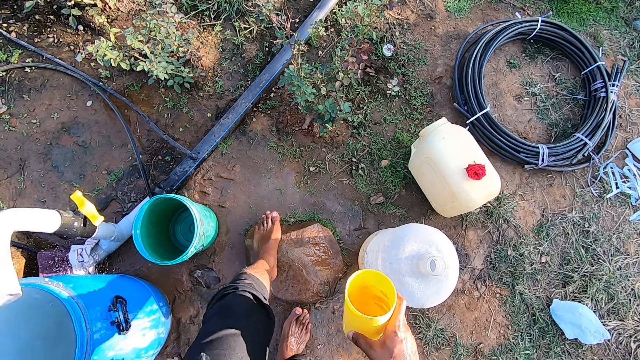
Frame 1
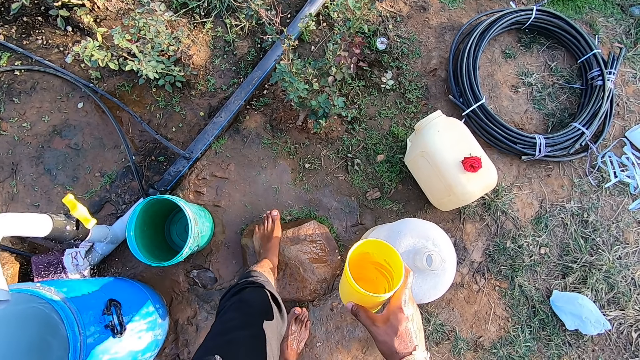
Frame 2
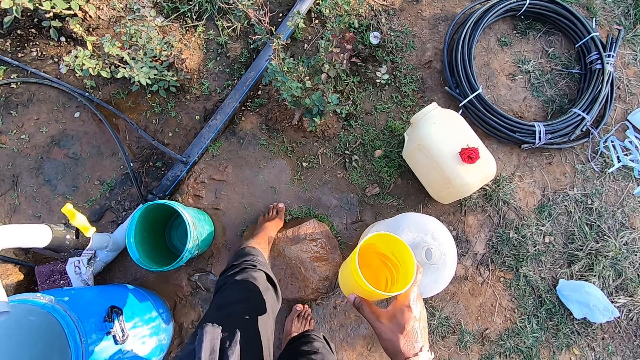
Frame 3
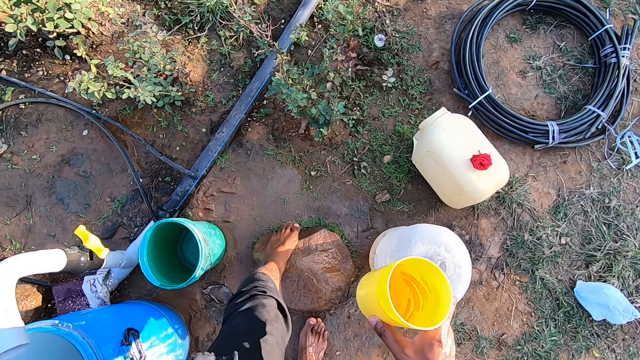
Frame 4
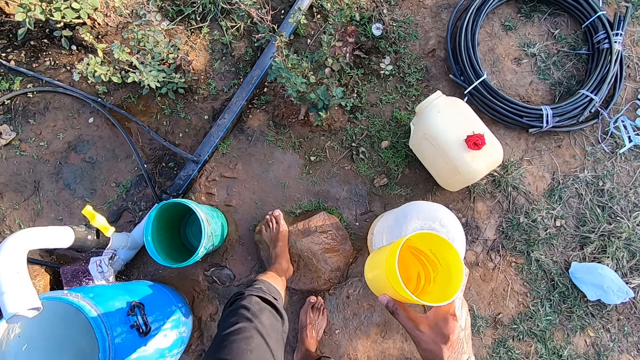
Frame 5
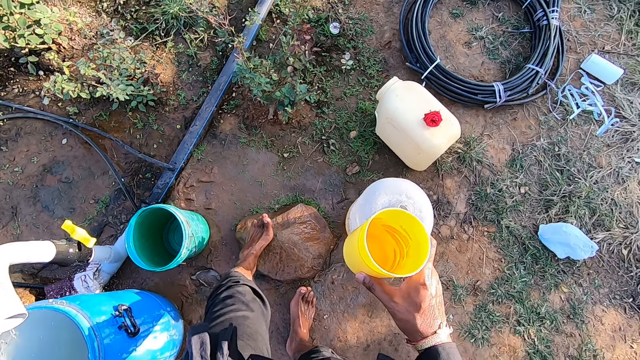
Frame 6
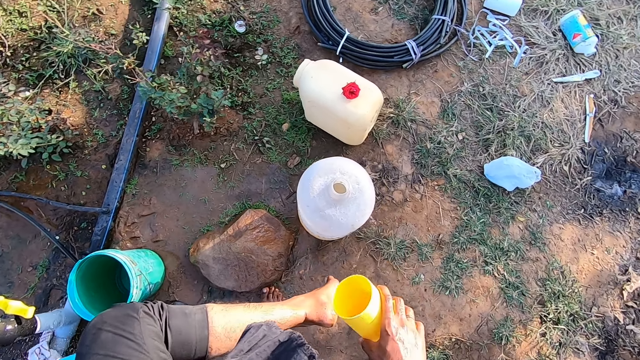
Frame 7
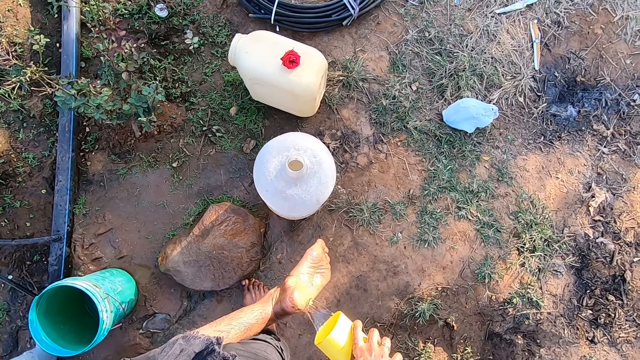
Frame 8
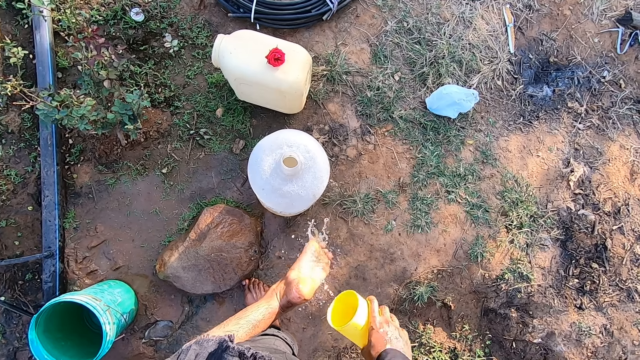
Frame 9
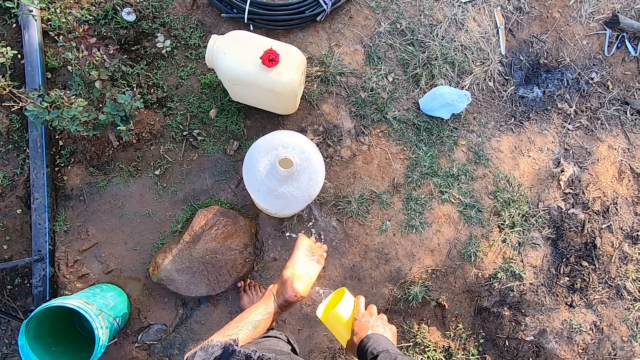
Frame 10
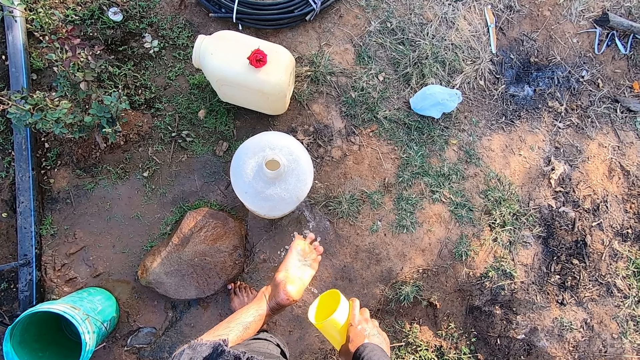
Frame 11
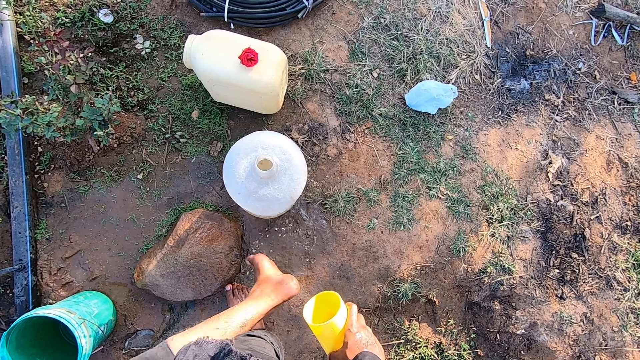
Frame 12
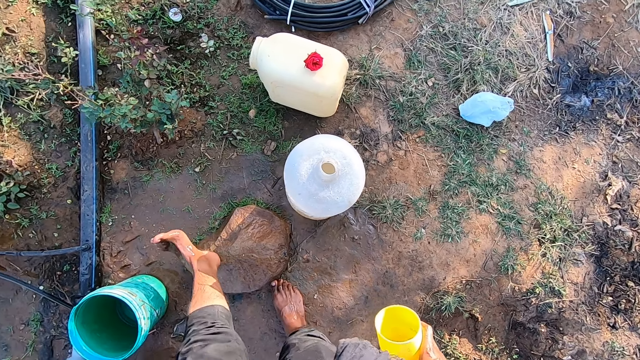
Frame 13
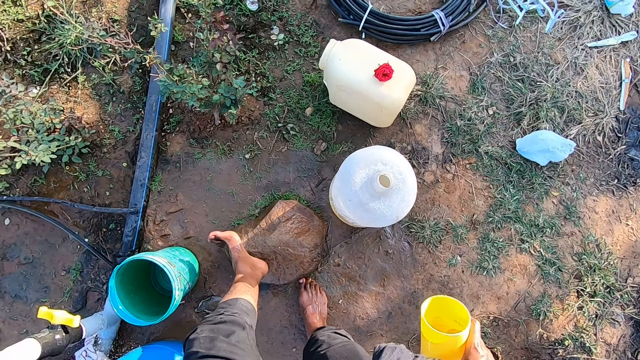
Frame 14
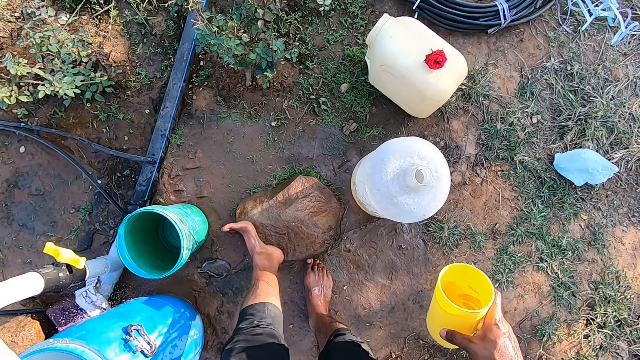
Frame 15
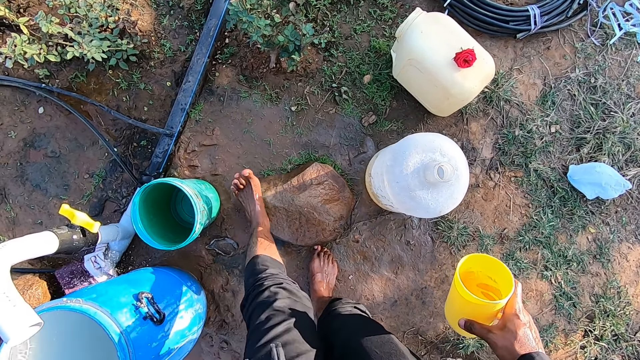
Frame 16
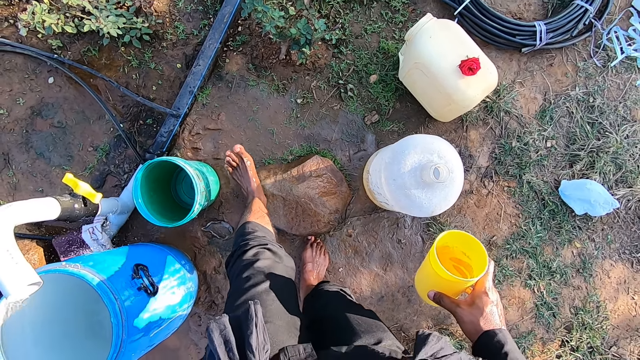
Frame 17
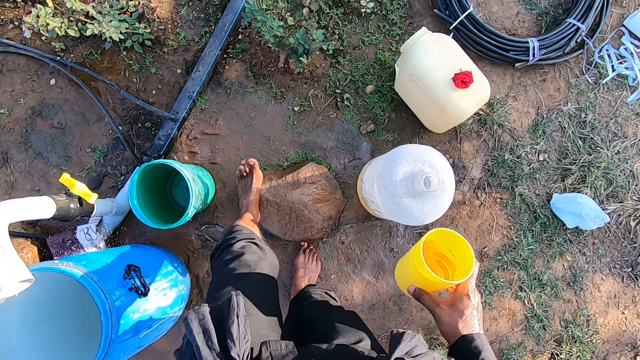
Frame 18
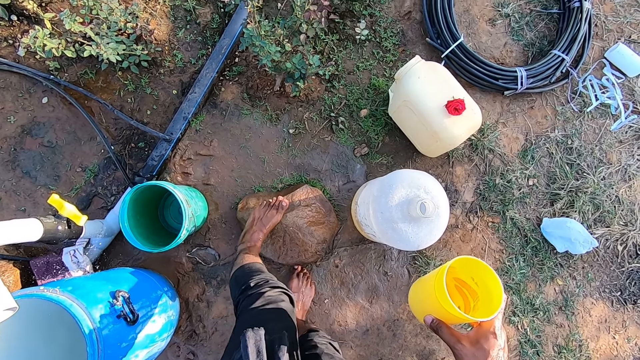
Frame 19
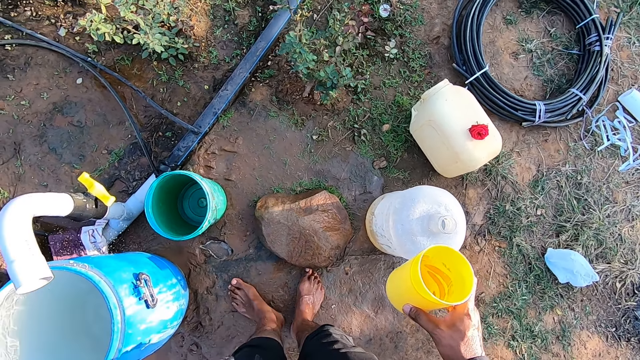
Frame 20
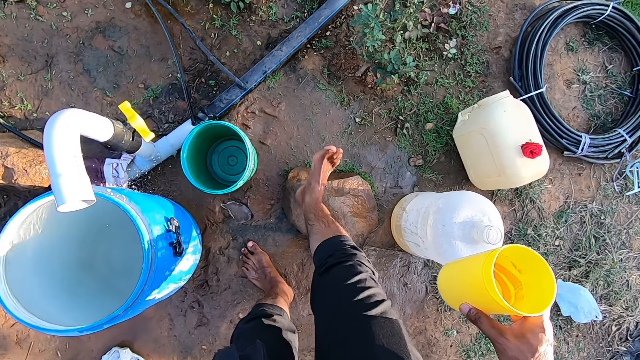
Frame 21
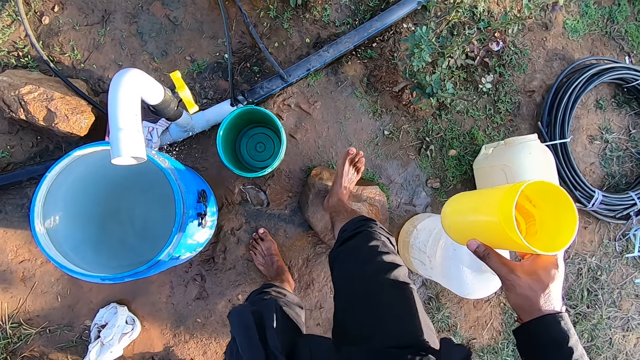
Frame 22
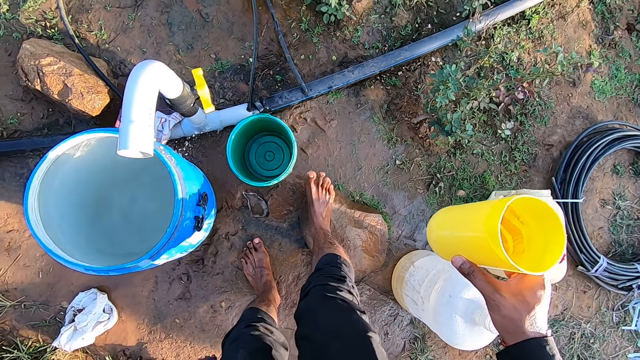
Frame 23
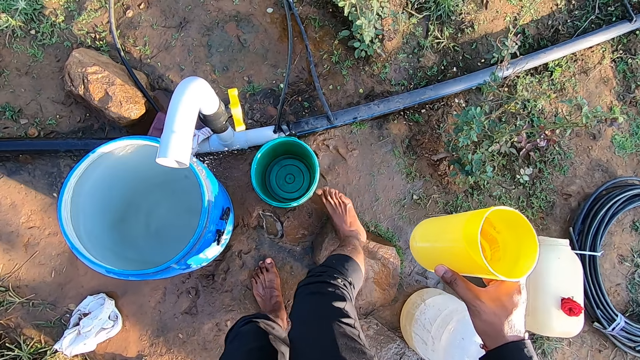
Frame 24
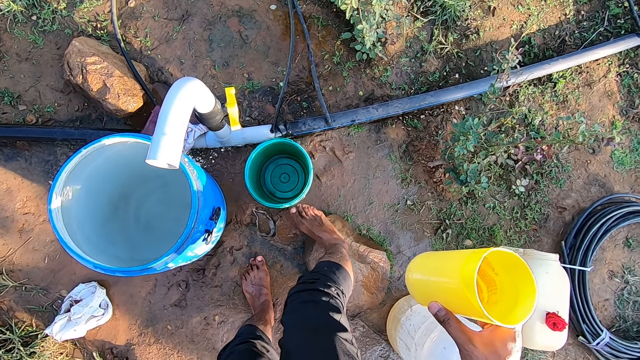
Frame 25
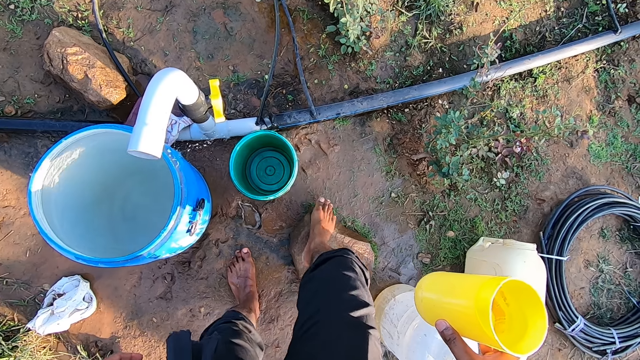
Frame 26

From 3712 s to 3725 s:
The camera wearer scrubs his left leg on the stone. He pours water from the yellow cup in his right hand on his left leg. He scrubs his left leg on the stone again. He scrubs his right leg on the stone.

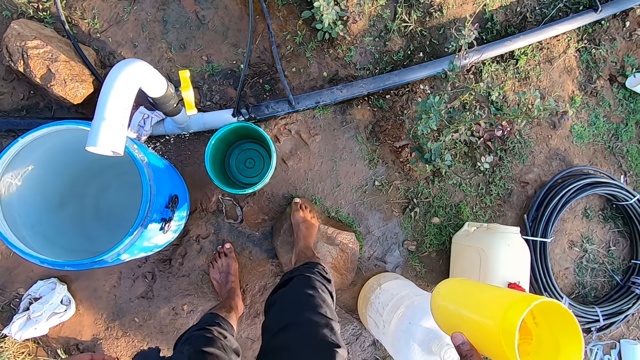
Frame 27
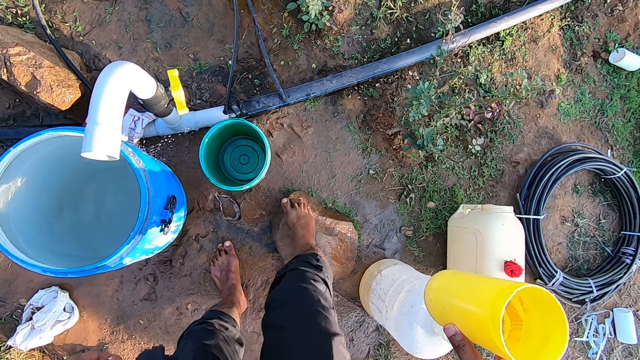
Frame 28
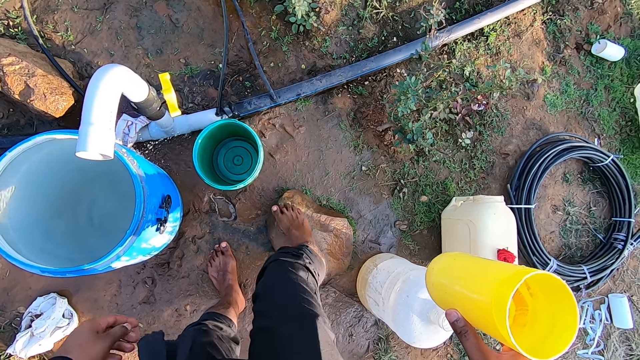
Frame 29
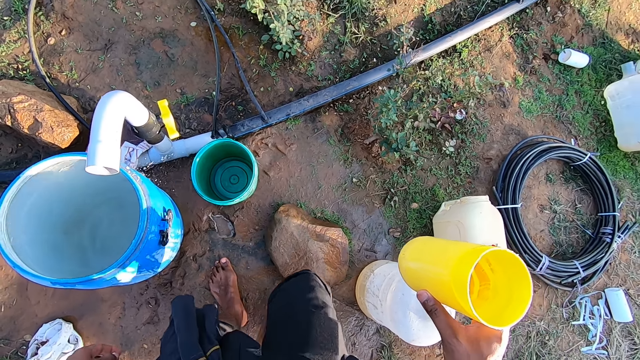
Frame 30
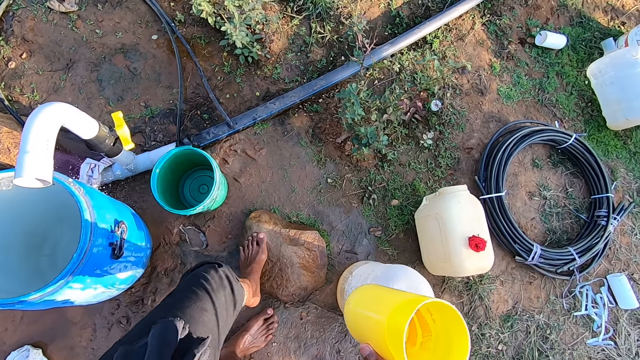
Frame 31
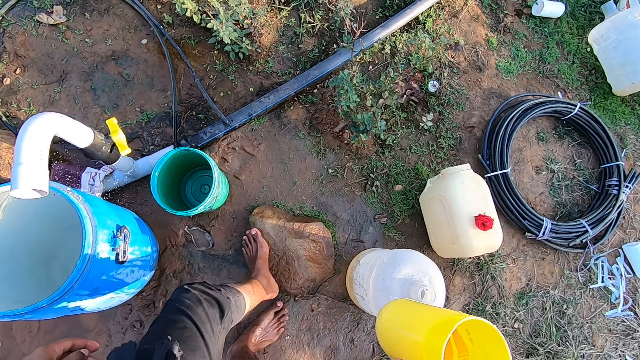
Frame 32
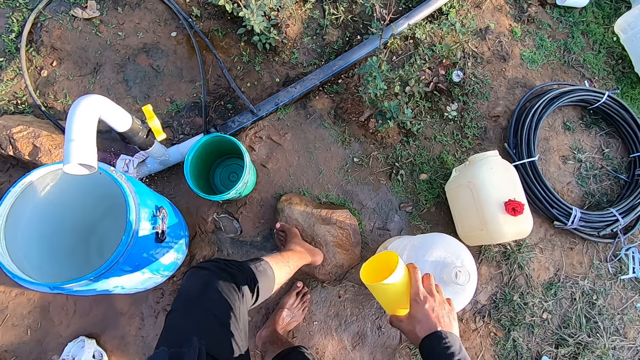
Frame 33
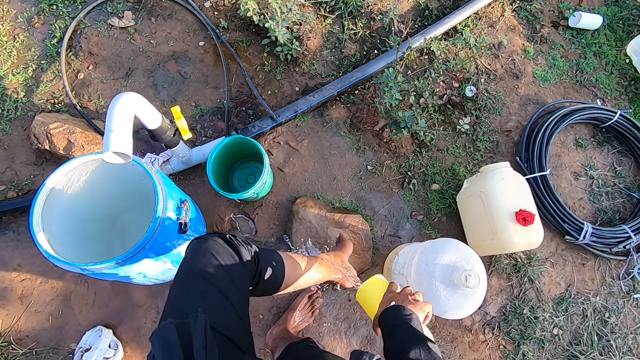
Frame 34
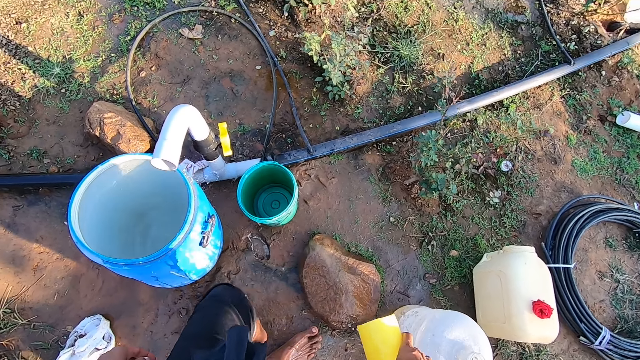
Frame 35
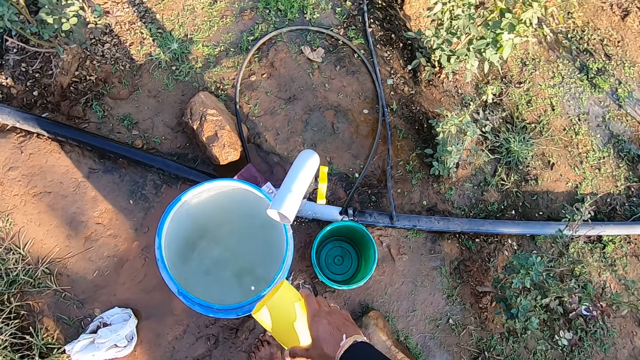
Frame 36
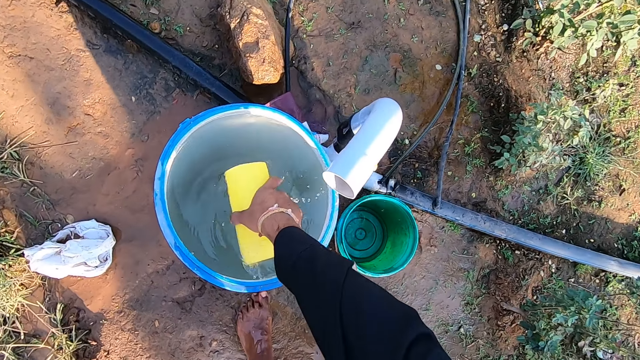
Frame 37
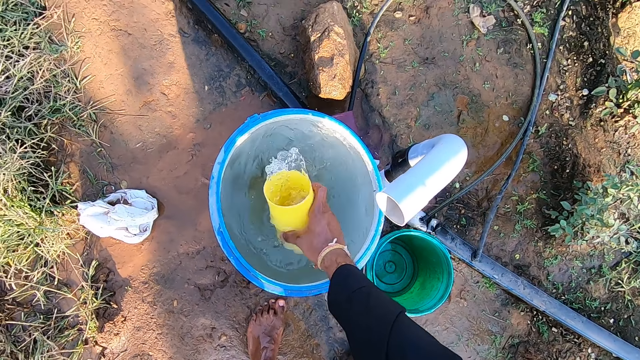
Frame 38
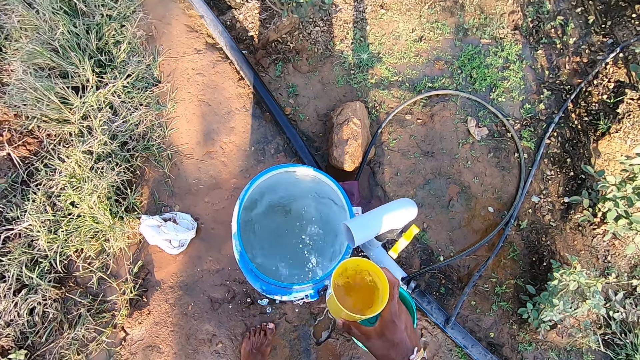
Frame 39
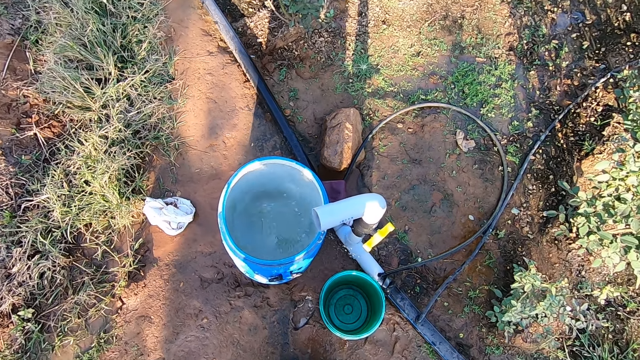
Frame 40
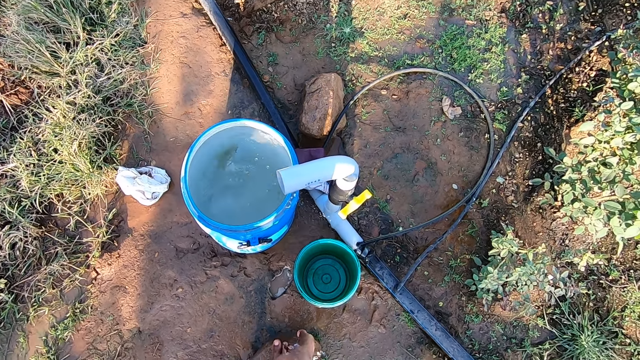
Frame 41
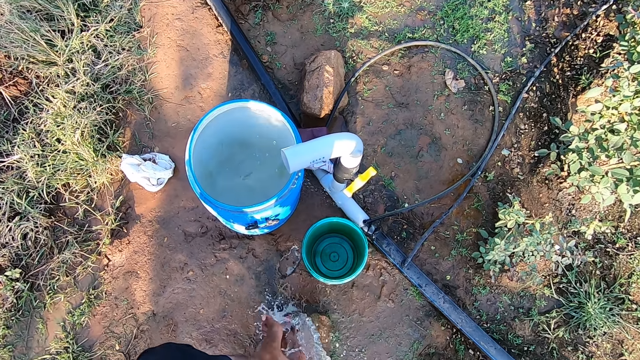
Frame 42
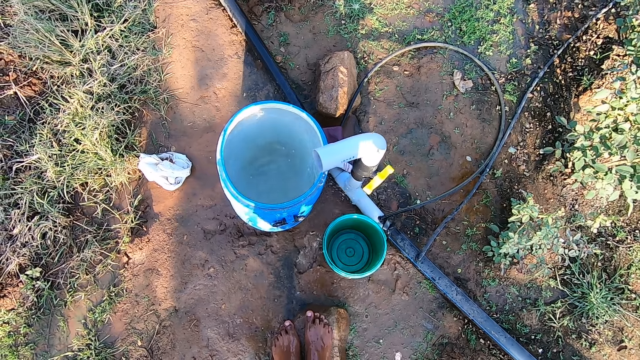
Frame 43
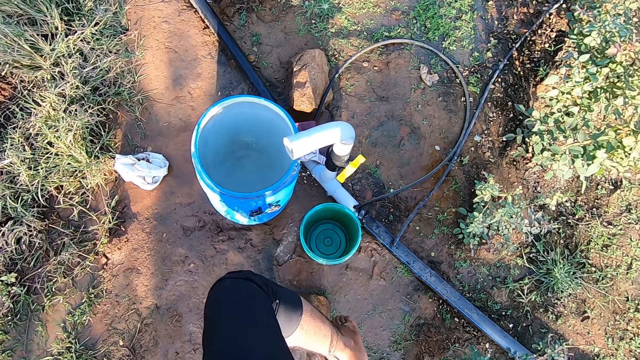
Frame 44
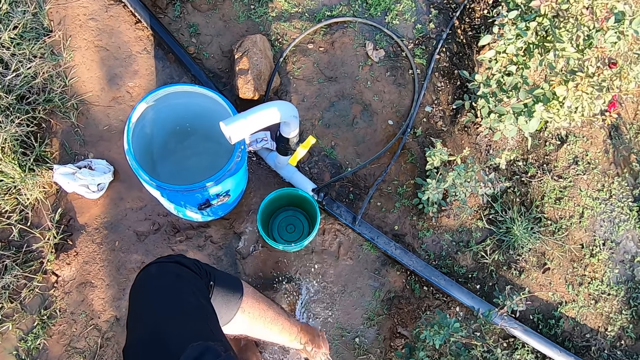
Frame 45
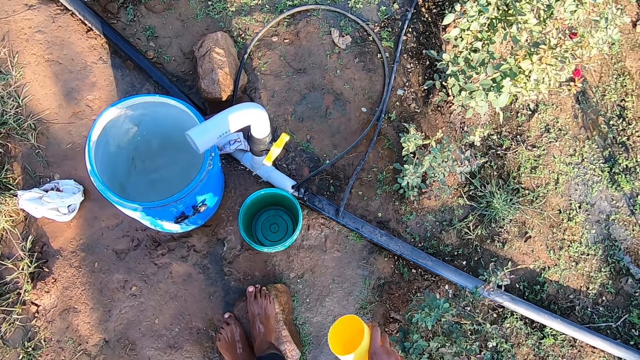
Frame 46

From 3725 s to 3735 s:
The camera wearer scrubs his left leg on the stone. He pours water from the yellow cup in his right hand on his left leg. He takes water from the barrel of water with the yellow cup in his right hand. He pours water from the yellow cup in his right hand on his legs. He pours water from the yellow cup in his right hand on his right leg.
